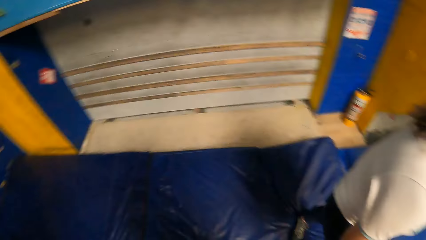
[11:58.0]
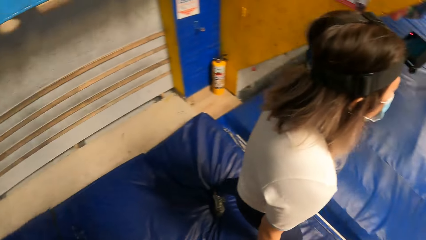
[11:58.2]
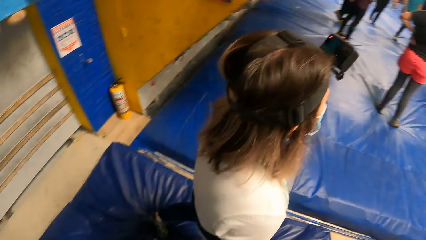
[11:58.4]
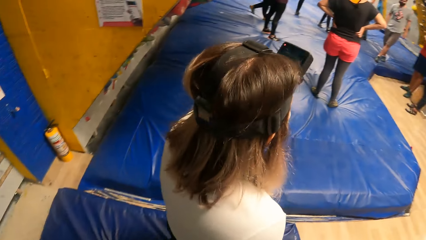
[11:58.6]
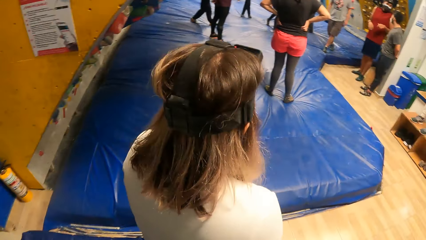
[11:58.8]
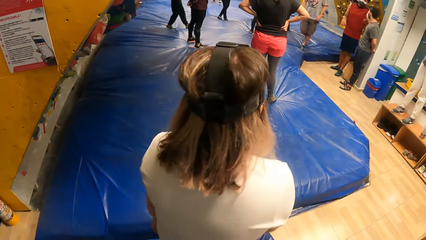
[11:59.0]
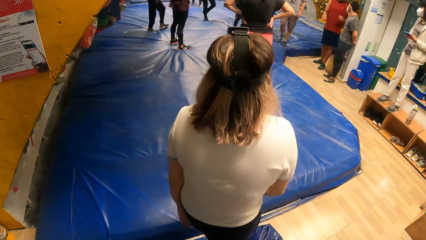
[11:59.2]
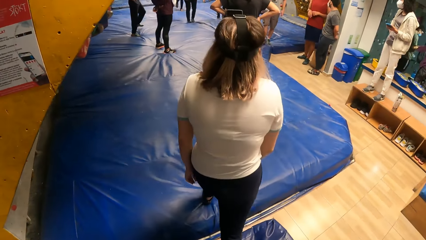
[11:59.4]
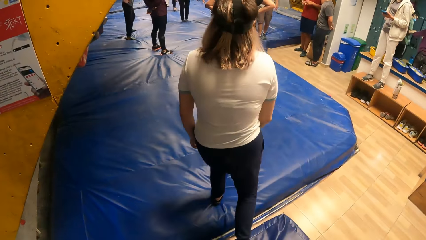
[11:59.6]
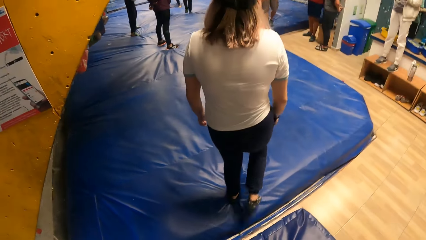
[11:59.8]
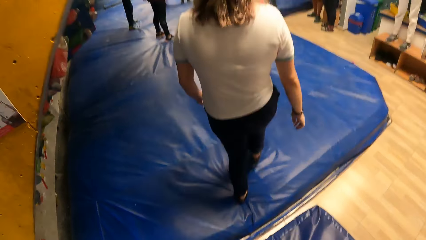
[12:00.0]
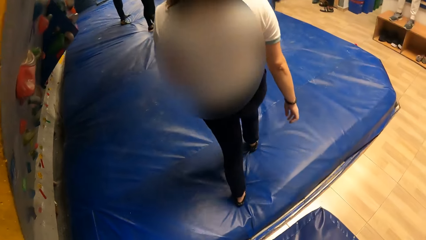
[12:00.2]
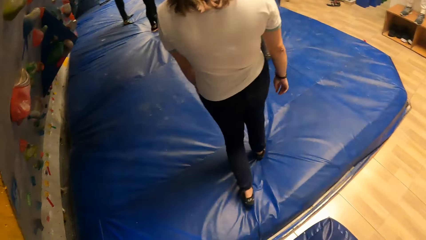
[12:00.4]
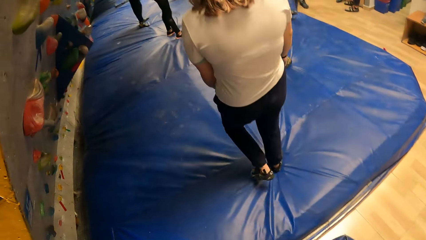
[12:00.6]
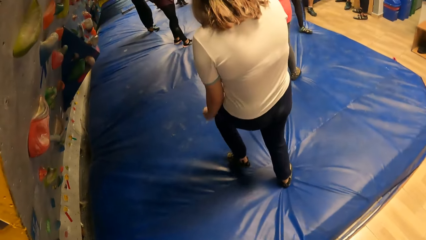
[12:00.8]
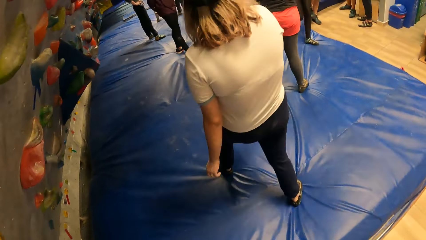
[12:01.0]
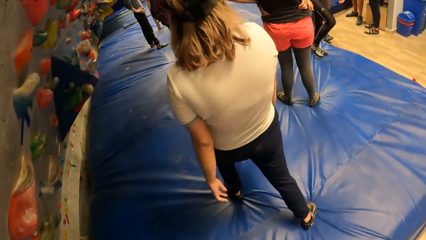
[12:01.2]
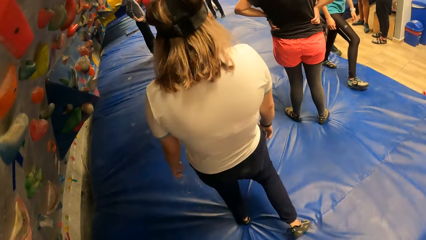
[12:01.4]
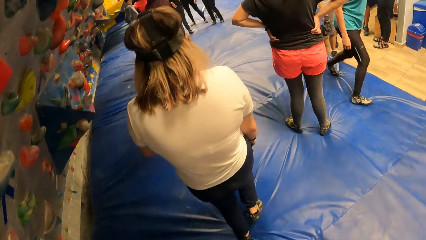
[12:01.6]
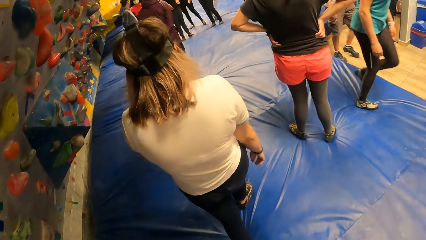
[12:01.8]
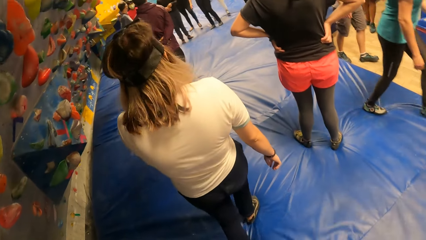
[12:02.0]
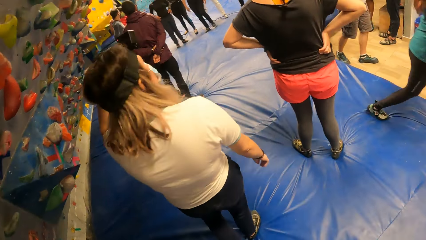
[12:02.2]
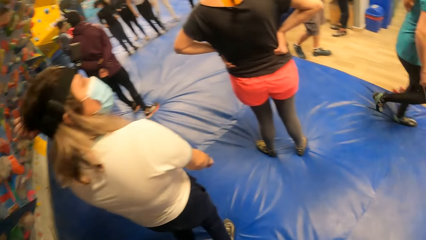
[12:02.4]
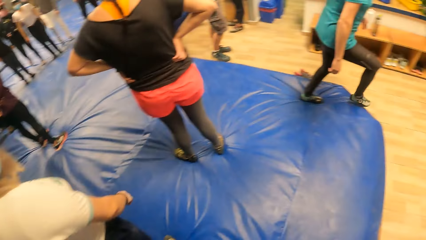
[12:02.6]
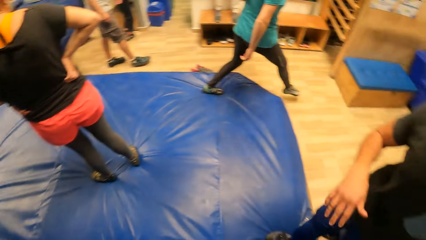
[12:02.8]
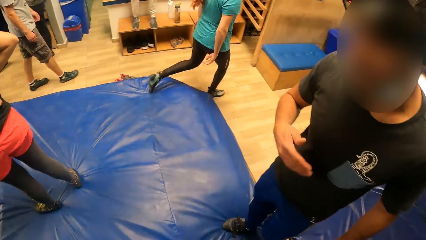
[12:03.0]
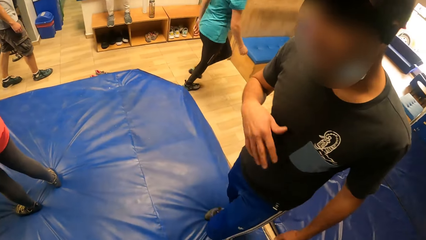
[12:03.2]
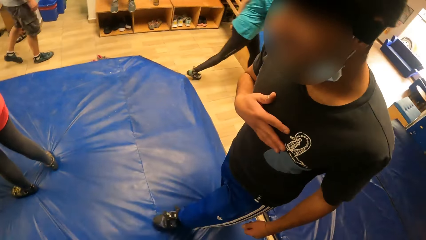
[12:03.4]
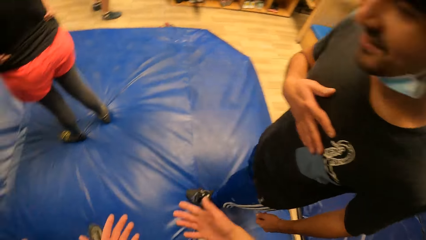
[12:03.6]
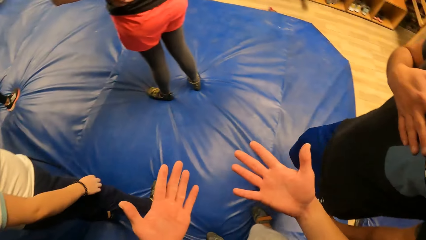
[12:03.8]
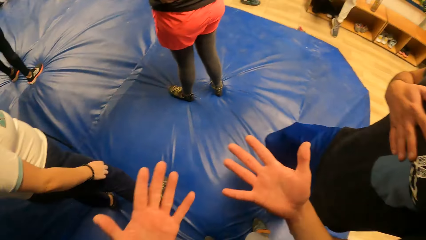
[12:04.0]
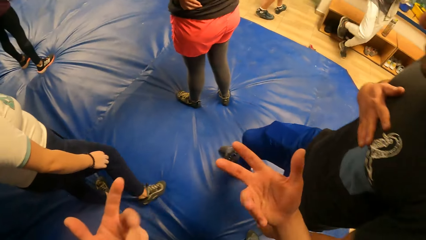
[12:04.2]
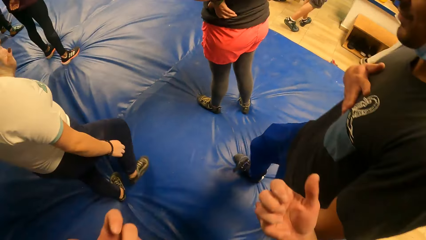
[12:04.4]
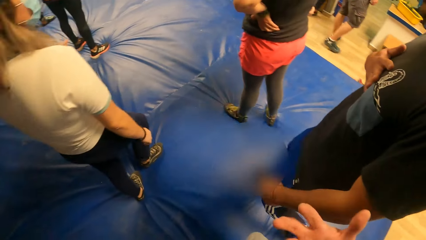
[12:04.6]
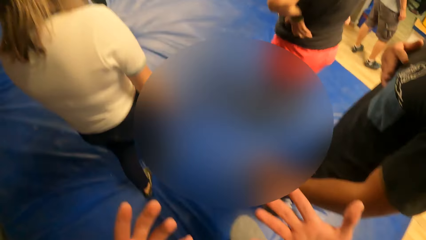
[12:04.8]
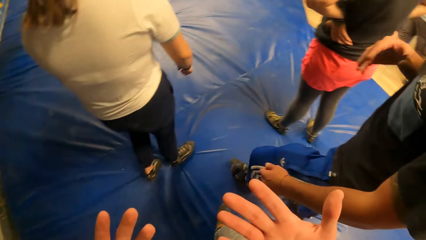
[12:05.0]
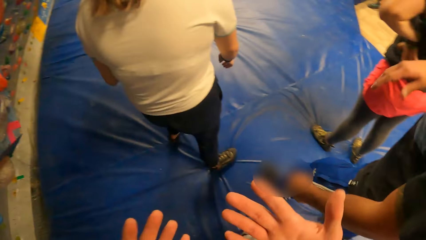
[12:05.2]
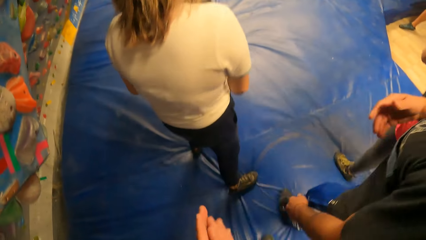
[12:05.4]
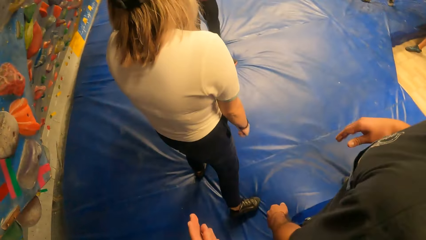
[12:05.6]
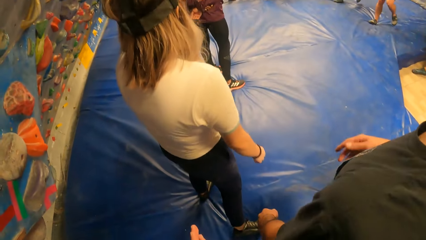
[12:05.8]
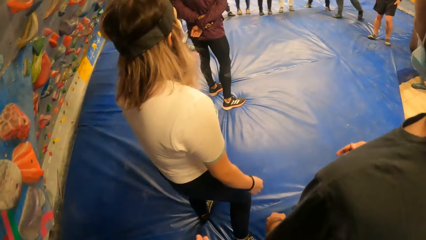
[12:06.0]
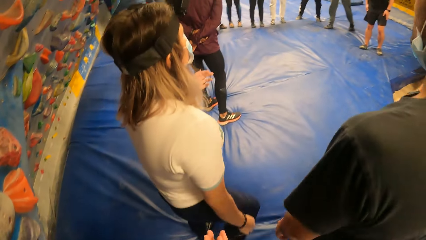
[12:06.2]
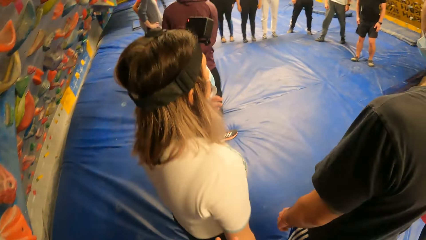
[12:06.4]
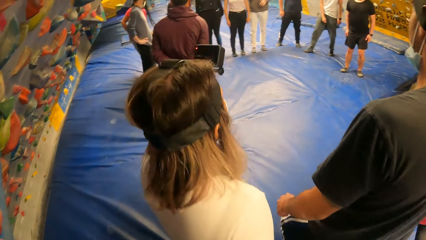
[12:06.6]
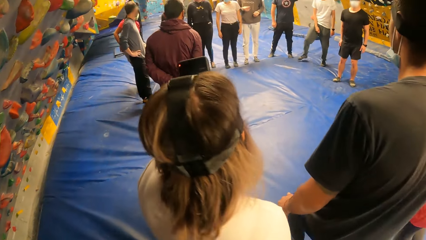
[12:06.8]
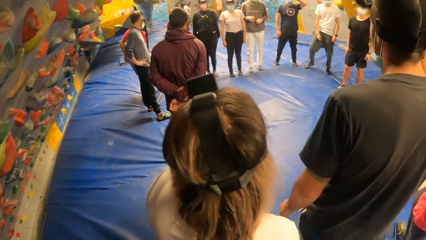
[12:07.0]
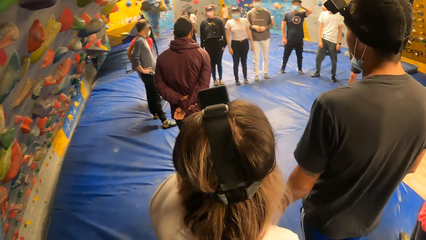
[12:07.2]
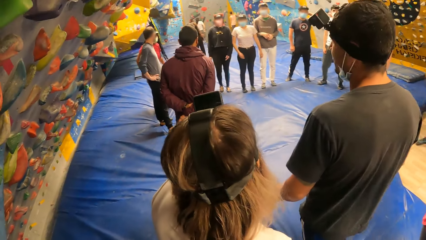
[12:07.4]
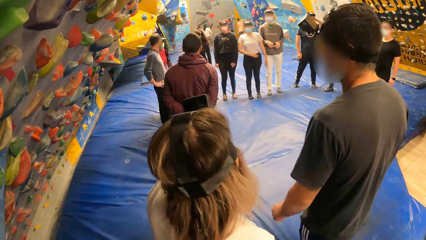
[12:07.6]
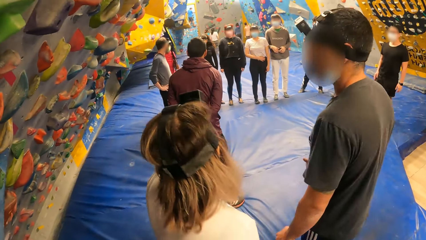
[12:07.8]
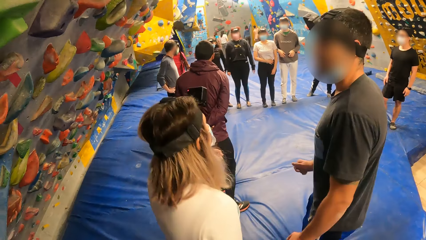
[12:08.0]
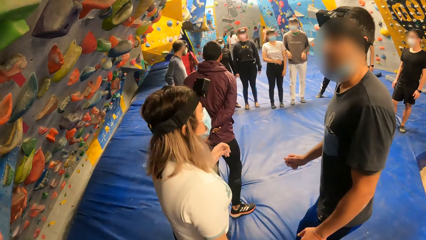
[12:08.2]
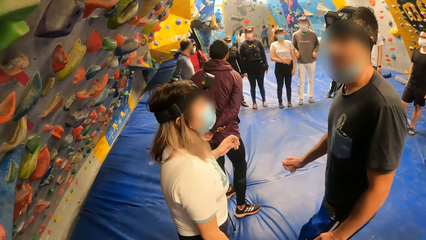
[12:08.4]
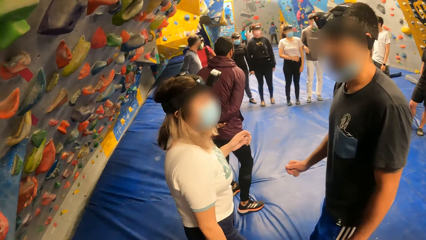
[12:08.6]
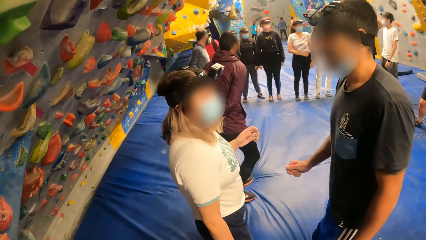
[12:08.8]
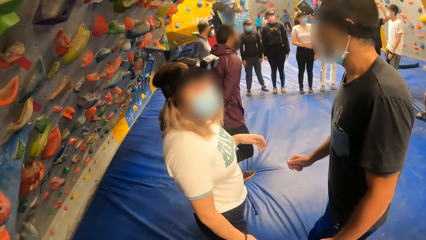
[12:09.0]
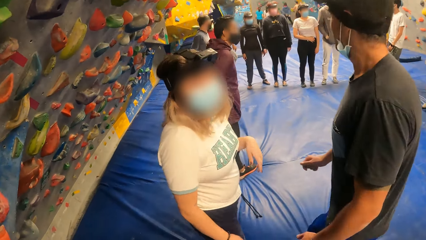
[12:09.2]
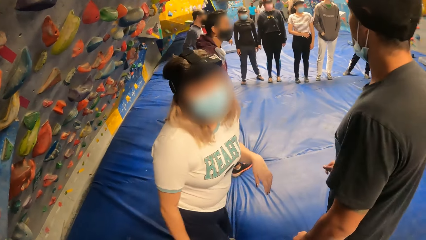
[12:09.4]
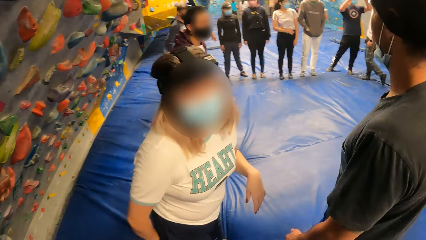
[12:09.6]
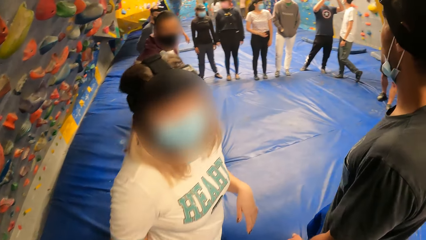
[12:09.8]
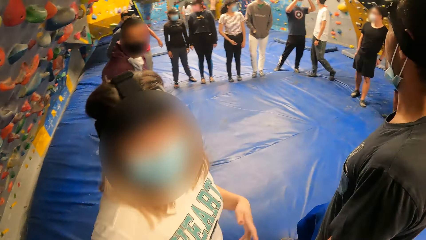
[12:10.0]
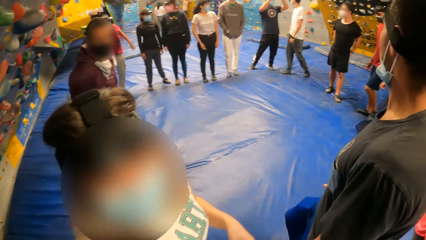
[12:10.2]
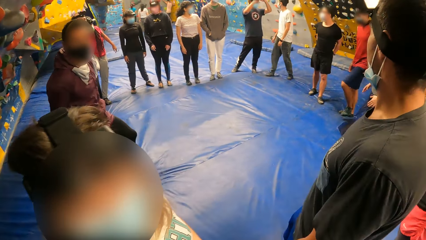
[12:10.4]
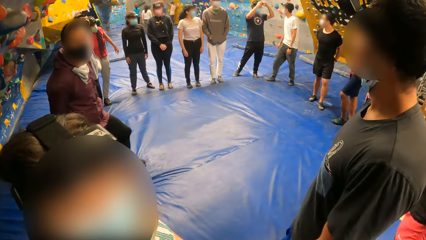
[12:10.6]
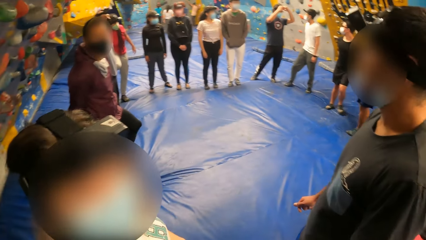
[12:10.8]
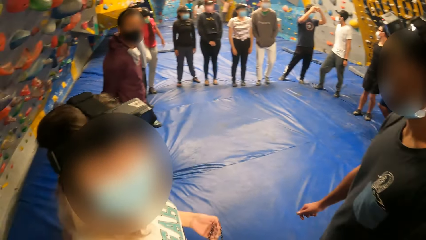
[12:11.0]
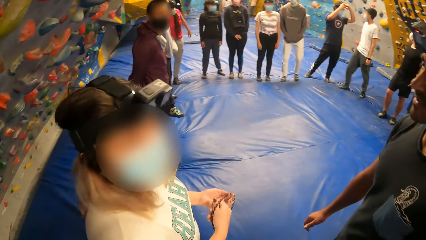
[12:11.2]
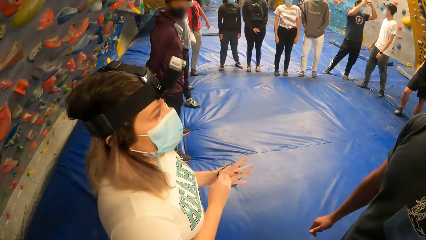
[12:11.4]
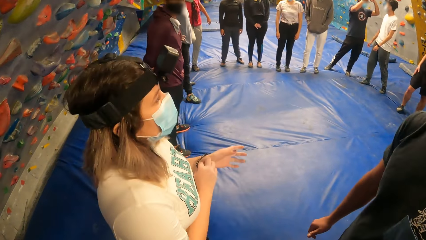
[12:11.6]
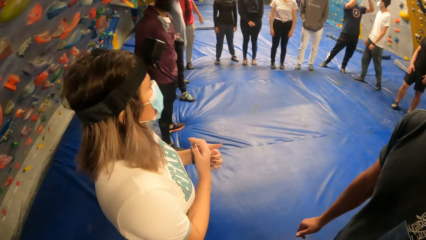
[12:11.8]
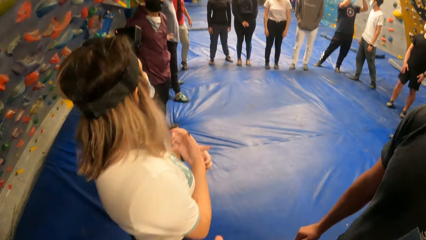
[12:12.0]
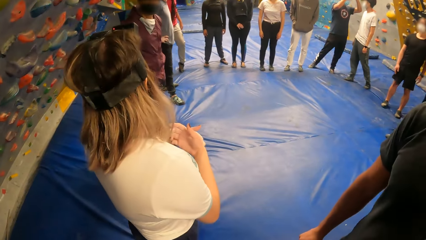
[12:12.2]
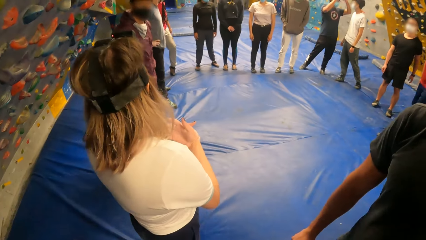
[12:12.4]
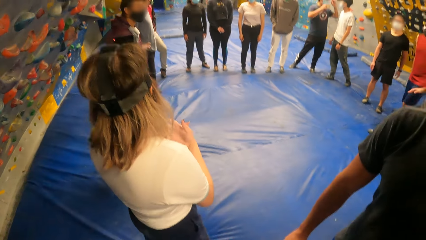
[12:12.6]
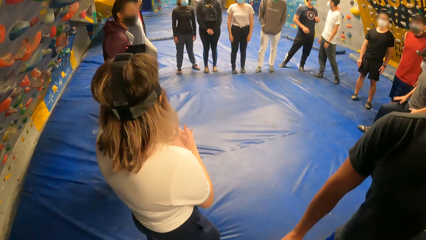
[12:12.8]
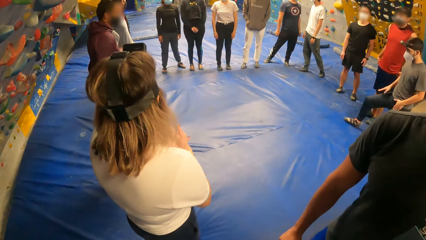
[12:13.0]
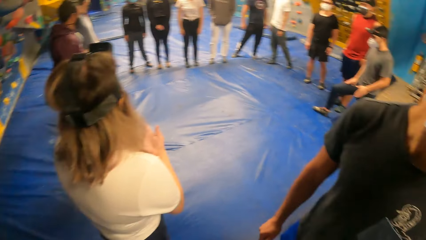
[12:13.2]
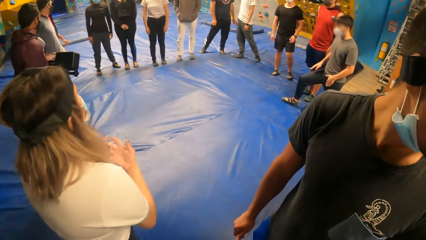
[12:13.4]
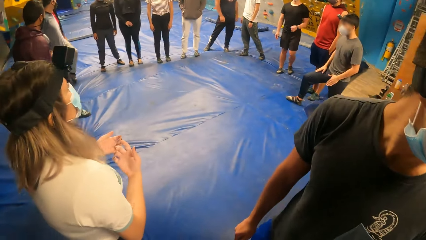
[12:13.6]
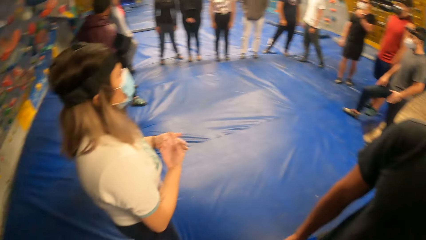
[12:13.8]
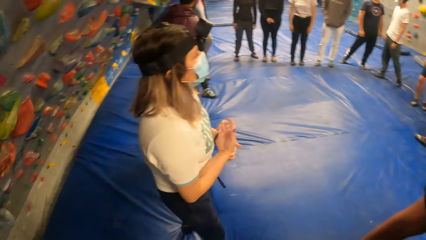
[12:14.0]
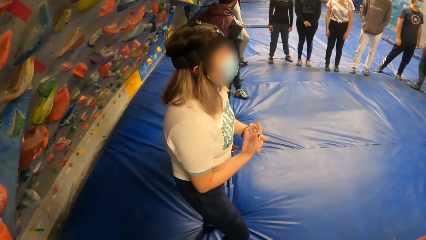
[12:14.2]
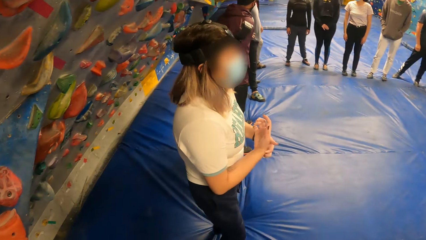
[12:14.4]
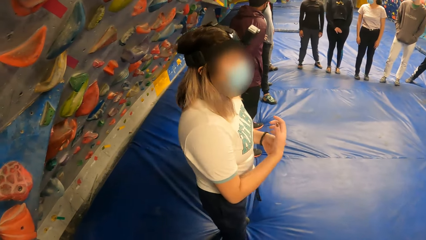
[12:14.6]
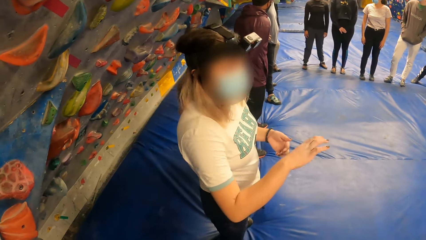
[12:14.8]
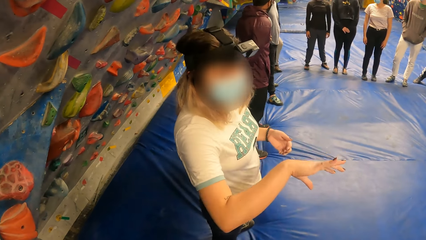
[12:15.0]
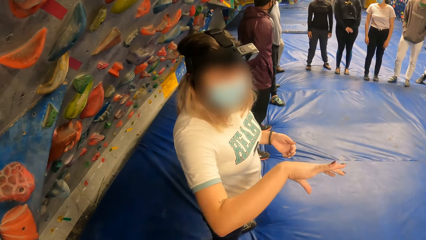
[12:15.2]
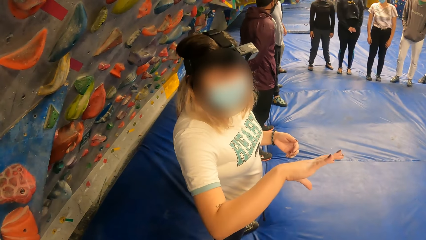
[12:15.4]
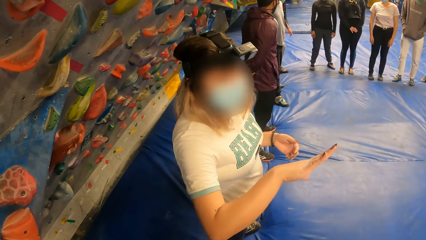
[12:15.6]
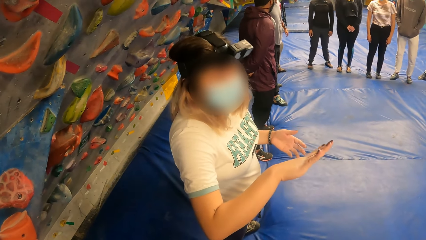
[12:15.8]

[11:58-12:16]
The camera wearer turns around the room. He walks along the room. He stares at a man. He looks at his hands. He speaks to a person. He looks at a lady.
